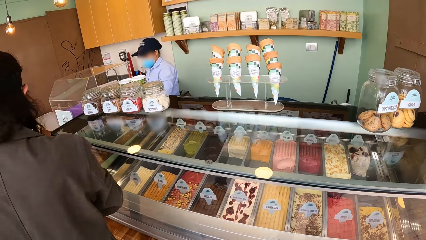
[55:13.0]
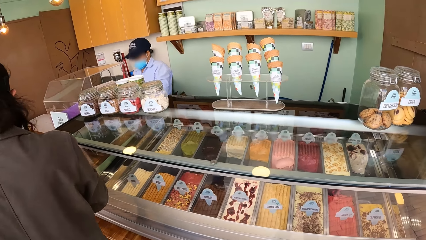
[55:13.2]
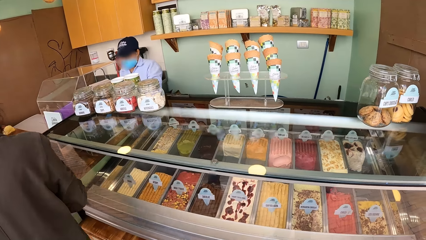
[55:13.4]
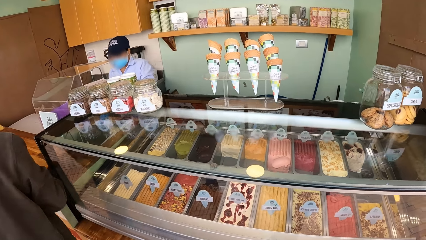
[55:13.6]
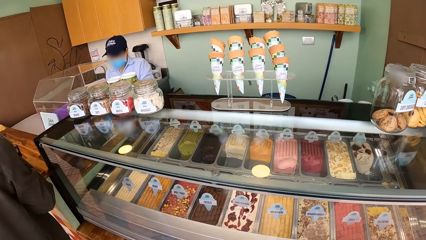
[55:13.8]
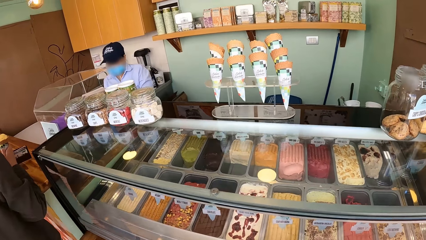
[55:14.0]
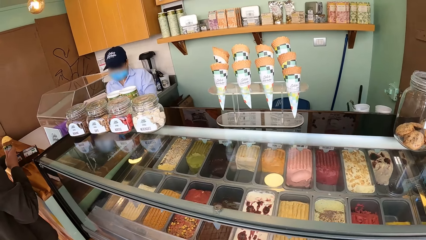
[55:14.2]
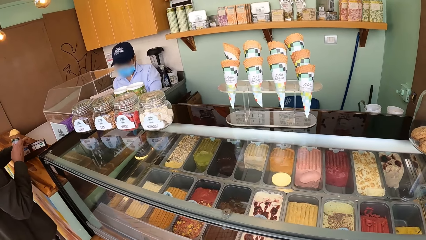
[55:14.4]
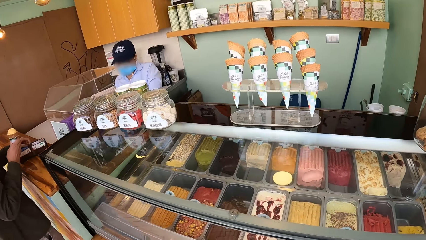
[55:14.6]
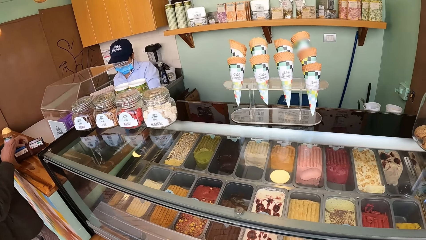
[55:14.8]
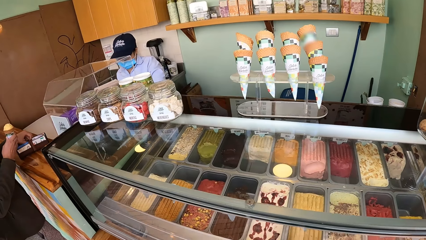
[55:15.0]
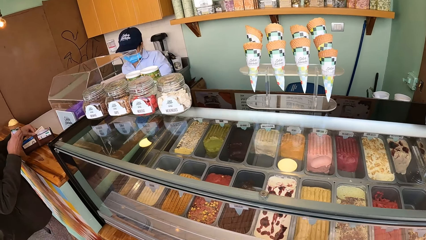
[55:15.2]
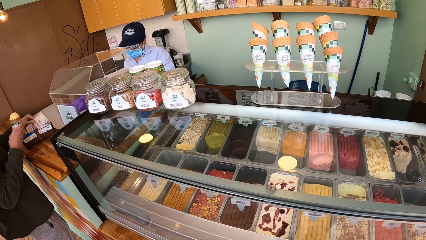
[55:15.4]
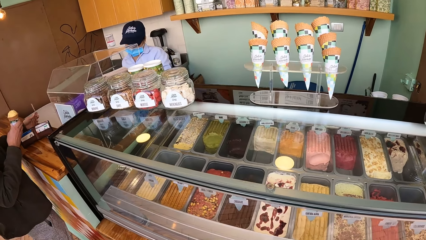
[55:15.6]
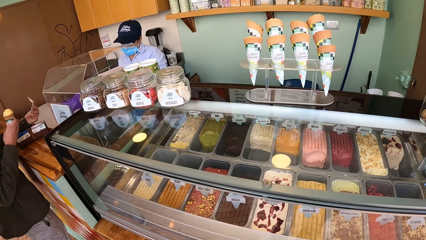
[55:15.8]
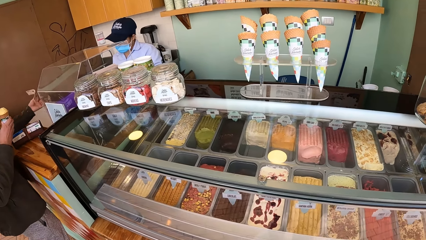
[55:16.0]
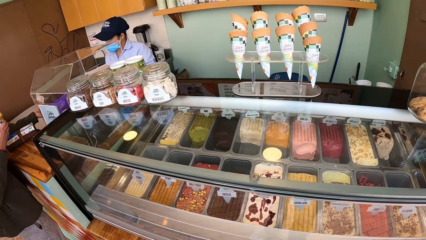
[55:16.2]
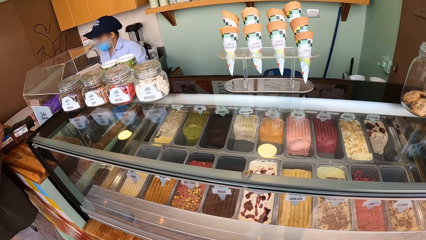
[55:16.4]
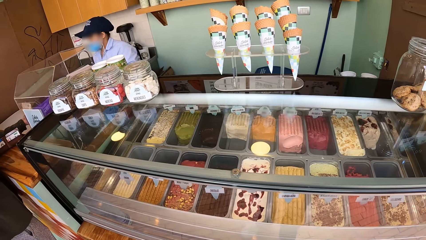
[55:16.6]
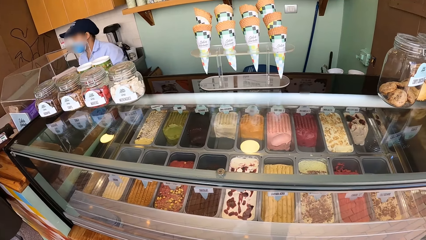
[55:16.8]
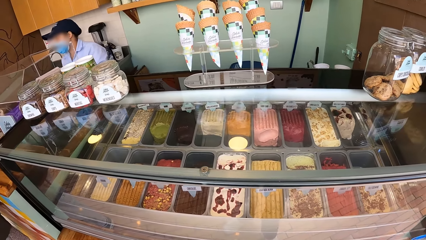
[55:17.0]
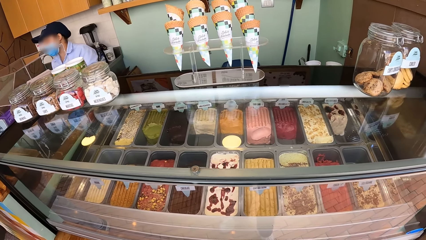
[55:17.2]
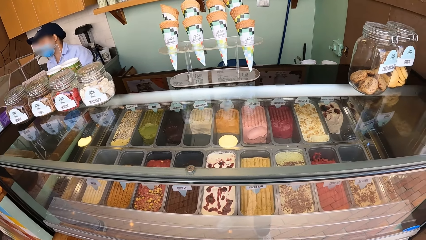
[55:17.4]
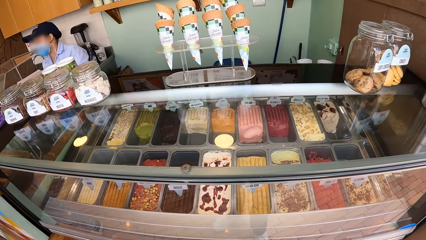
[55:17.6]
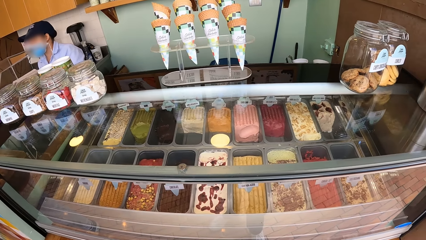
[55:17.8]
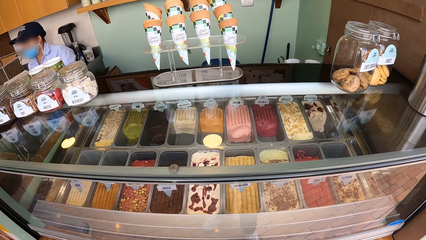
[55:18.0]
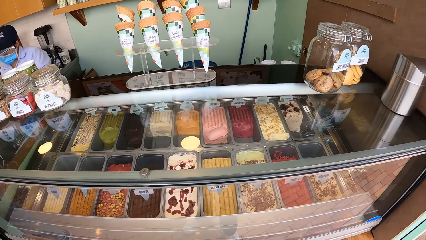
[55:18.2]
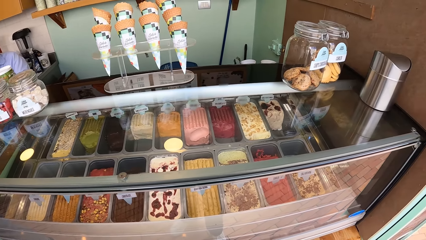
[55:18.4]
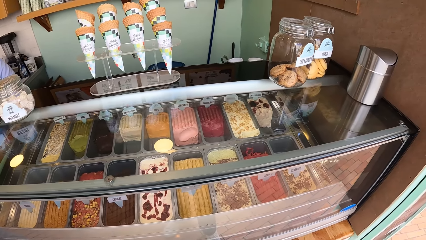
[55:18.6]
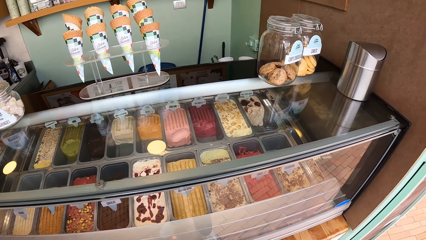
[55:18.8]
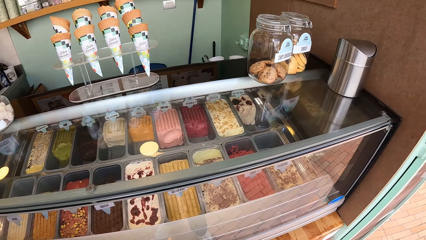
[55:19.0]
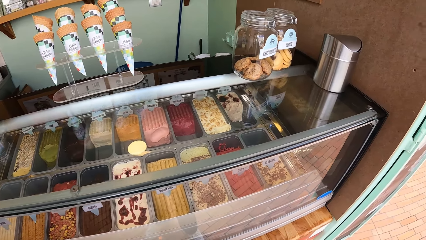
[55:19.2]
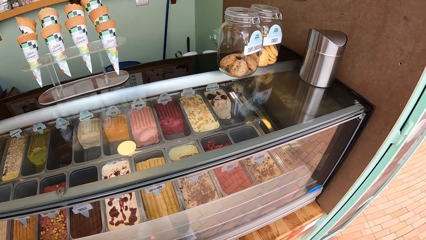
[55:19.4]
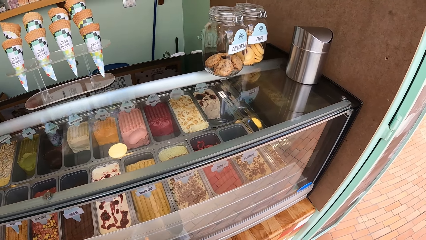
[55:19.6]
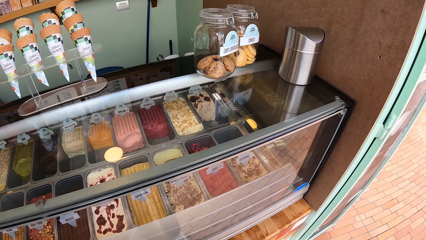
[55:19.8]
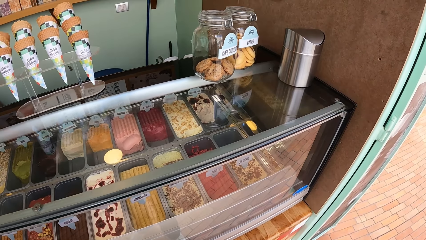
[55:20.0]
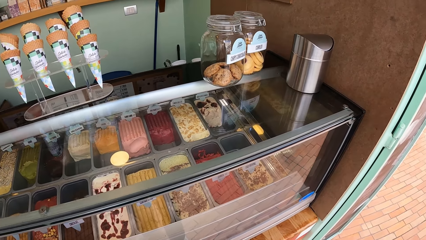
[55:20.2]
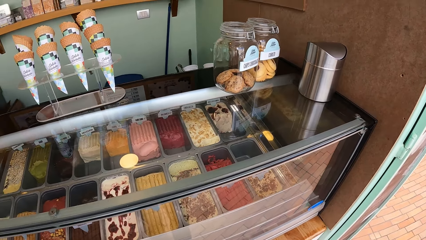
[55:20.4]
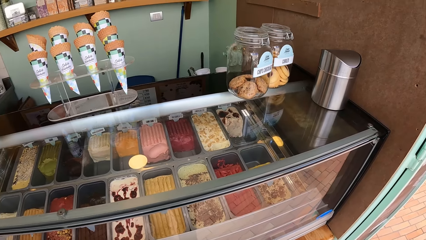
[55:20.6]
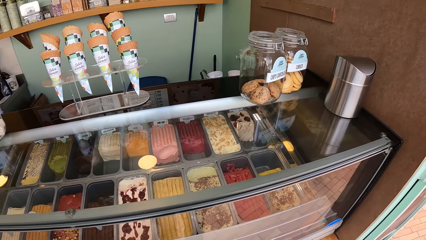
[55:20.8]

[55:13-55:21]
The man places a wallet on the counter with his left hand and takes money from the wallet with his left hand. The camera wearer looks around the ice cream shop.

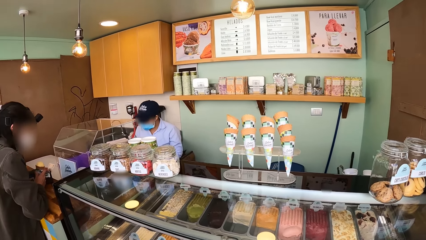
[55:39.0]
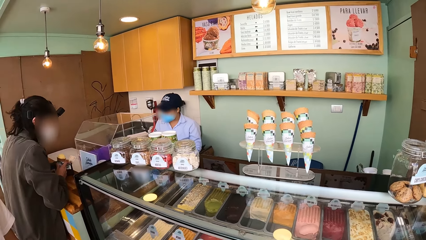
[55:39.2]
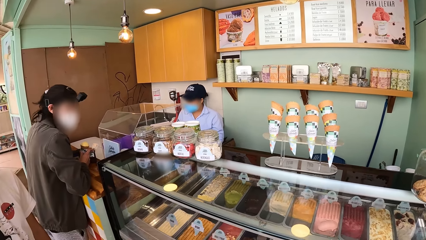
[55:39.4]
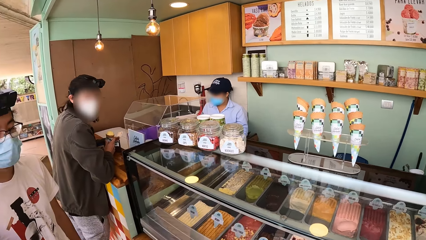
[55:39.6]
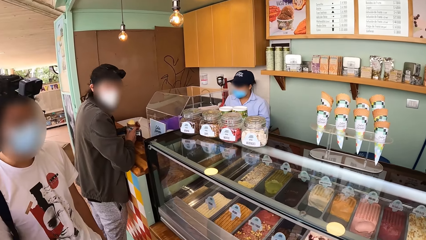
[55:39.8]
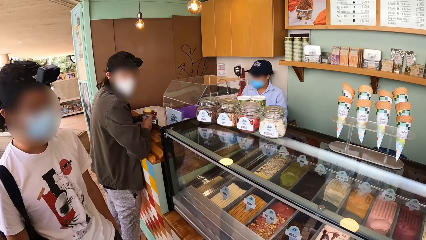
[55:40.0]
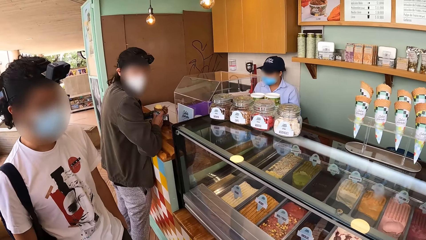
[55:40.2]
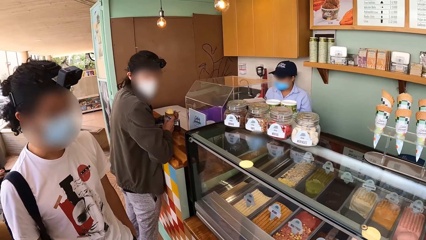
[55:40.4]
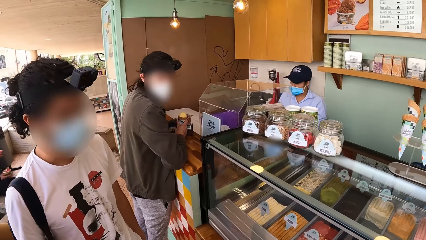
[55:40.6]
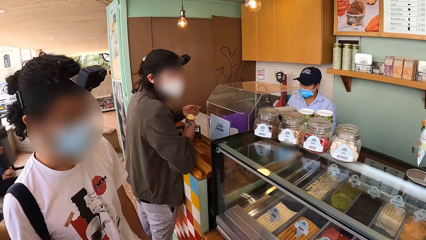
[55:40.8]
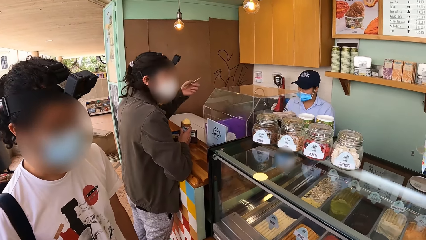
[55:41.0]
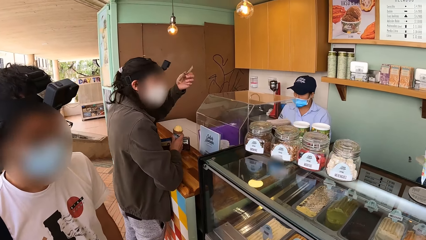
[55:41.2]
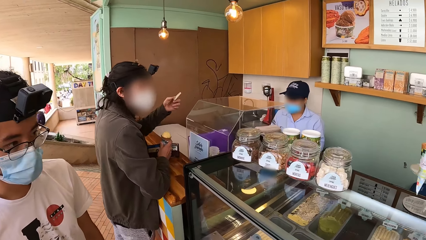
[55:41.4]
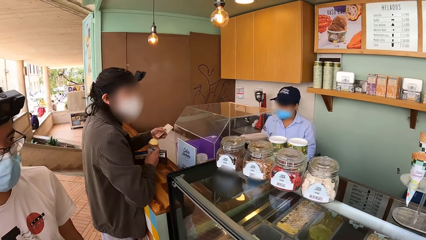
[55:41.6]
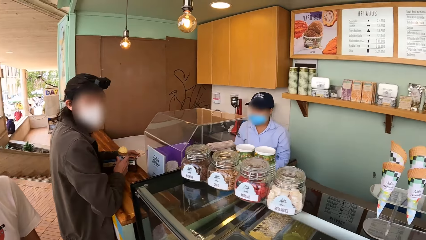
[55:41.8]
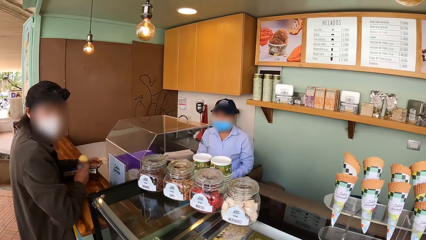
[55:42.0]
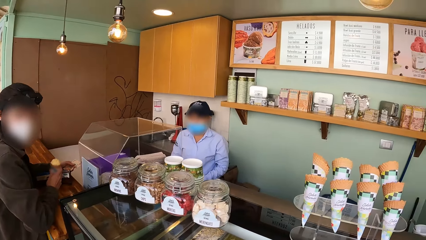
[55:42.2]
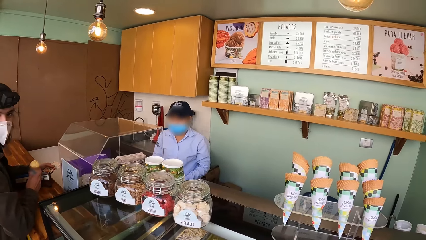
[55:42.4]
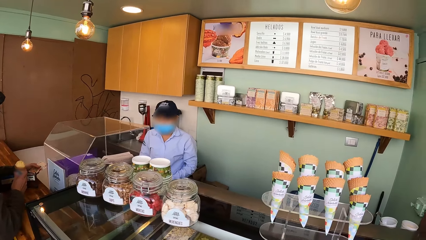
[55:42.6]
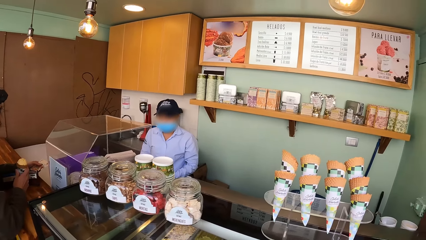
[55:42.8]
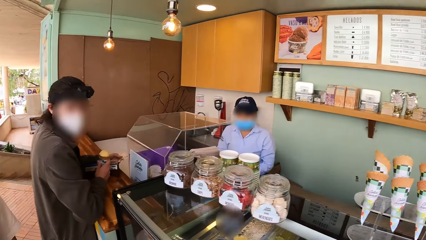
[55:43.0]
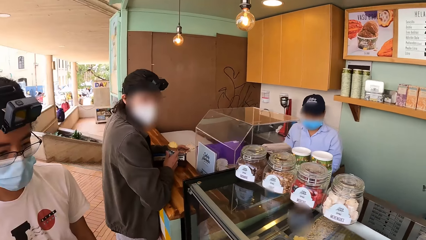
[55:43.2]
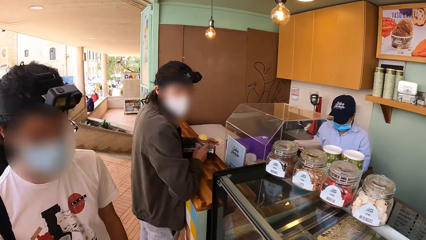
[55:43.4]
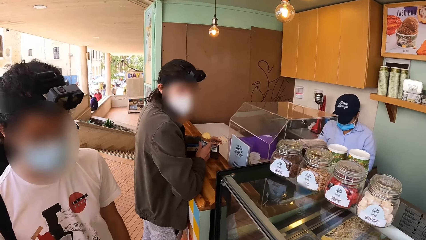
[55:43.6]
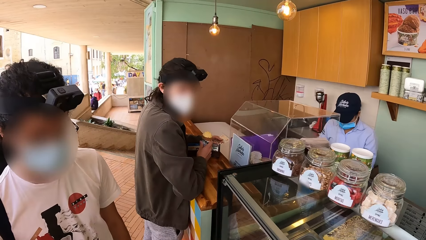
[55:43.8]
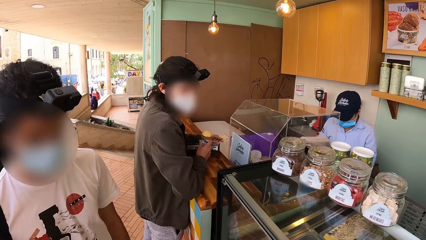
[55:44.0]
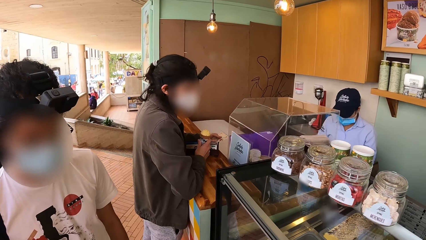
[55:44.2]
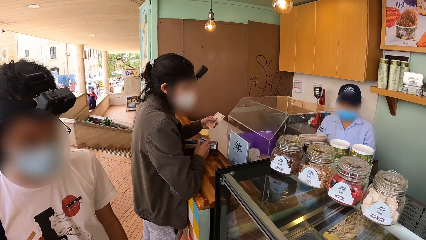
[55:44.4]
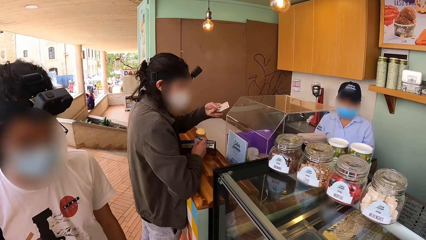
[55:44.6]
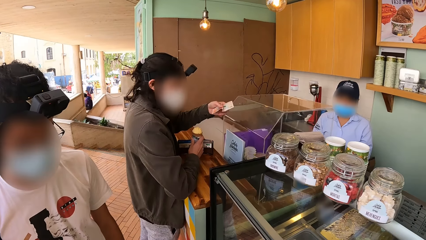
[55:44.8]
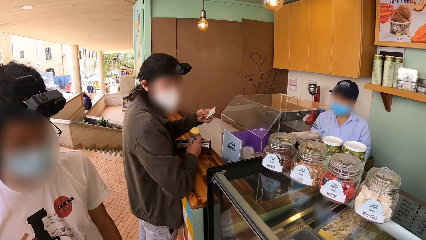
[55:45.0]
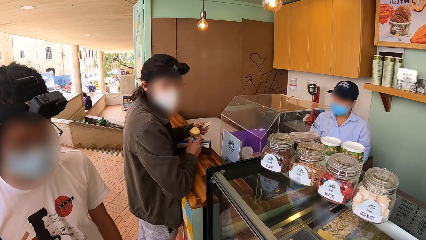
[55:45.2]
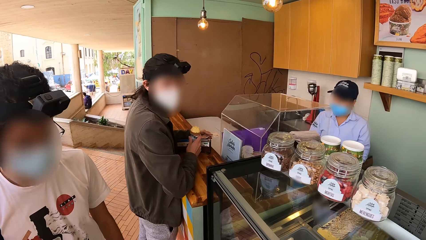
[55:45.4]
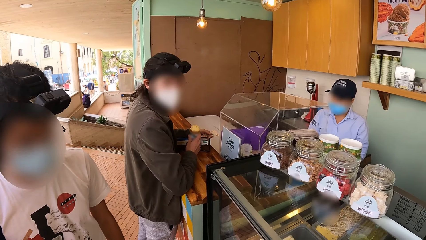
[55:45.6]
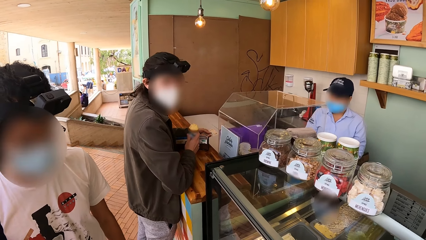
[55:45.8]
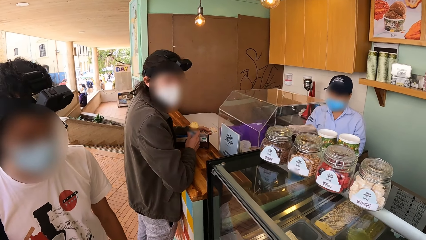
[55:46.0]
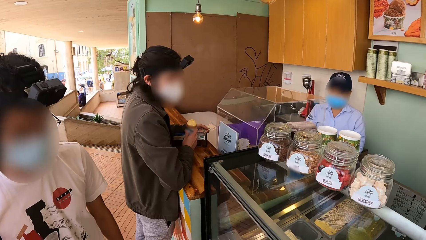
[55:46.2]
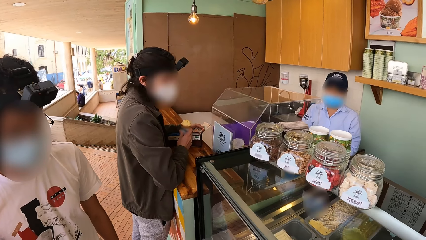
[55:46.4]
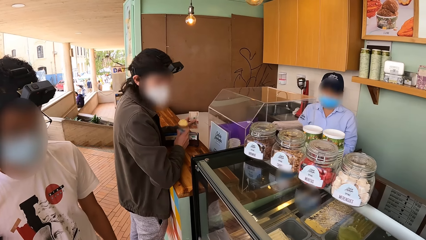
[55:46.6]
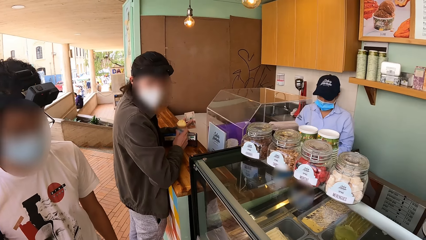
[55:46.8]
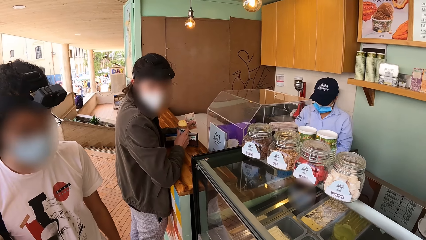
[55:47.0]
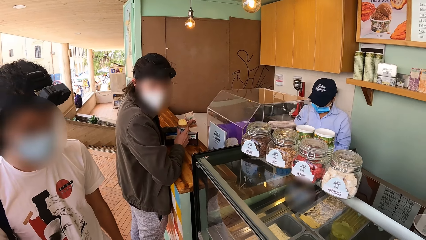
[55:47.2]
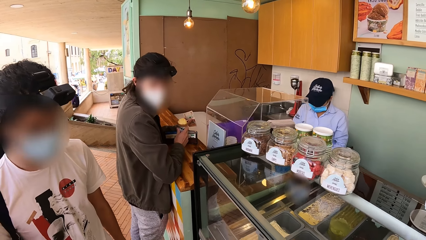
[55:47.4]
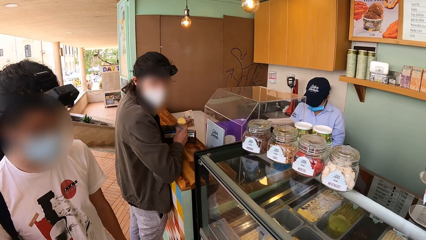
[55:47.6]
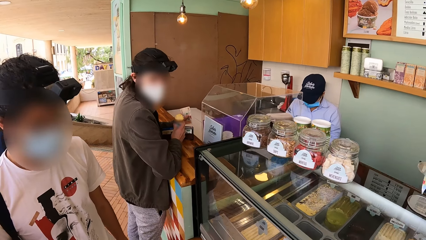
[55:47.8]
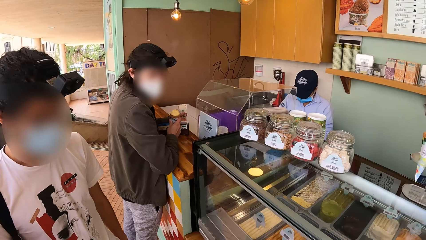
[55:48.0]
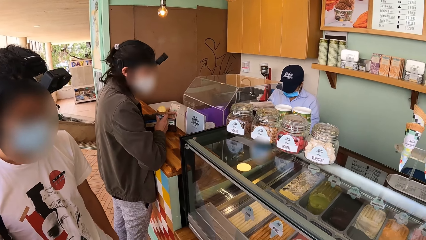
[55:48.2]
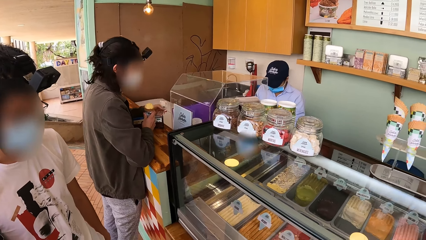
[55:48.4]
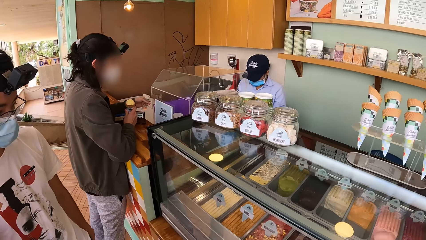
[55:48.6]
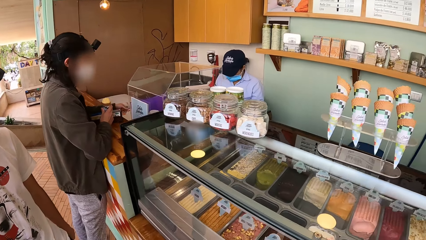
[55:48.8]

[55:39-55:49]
The camera wearer interacts with the man.
